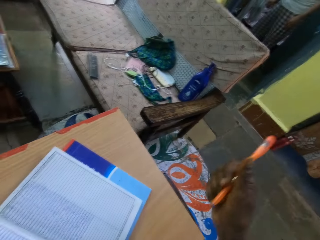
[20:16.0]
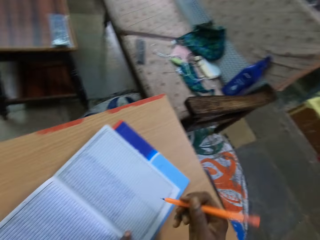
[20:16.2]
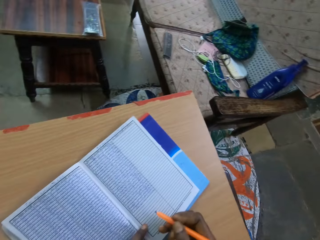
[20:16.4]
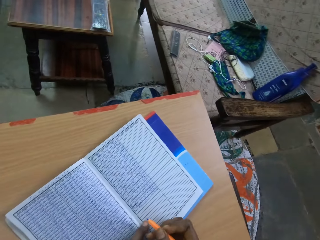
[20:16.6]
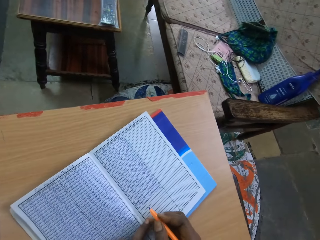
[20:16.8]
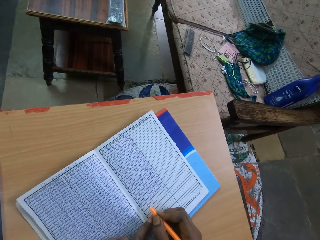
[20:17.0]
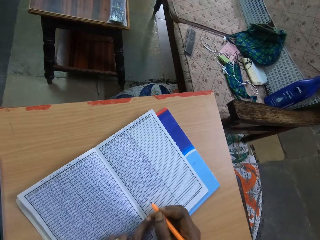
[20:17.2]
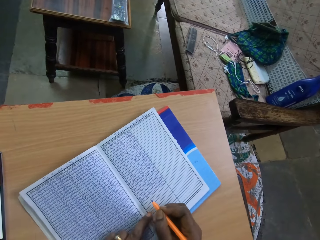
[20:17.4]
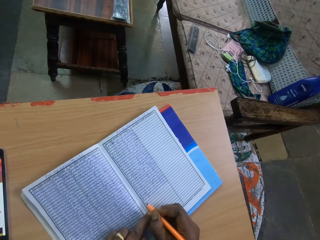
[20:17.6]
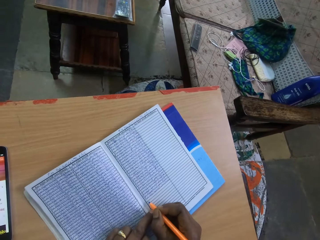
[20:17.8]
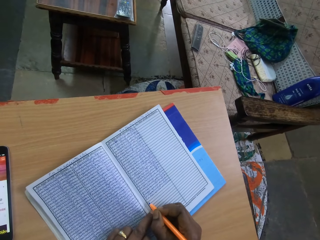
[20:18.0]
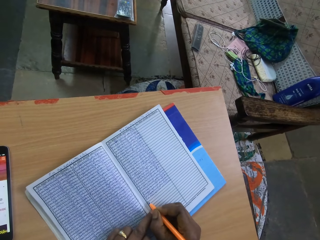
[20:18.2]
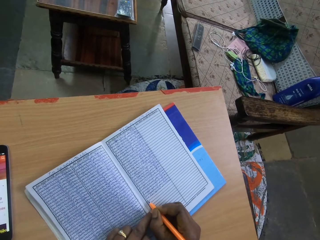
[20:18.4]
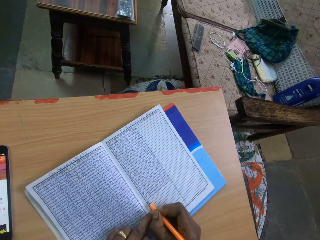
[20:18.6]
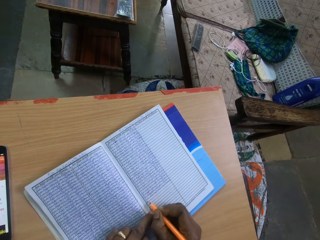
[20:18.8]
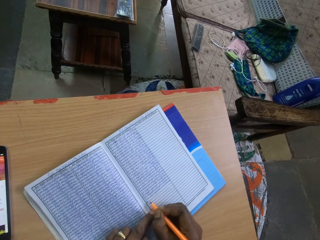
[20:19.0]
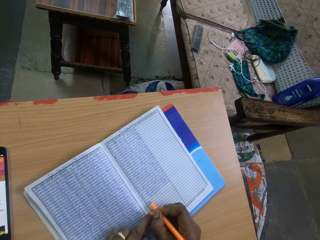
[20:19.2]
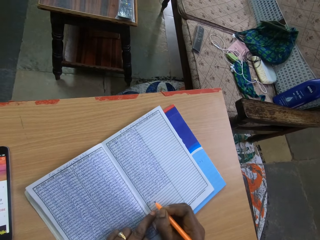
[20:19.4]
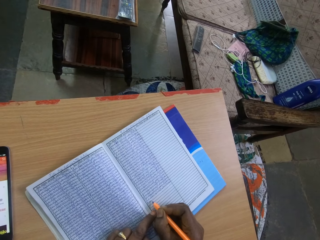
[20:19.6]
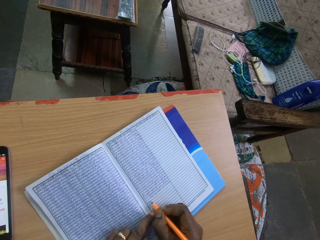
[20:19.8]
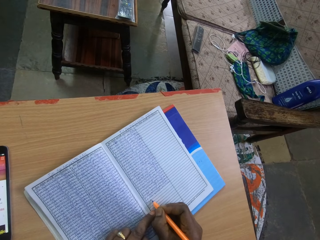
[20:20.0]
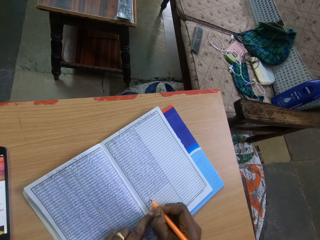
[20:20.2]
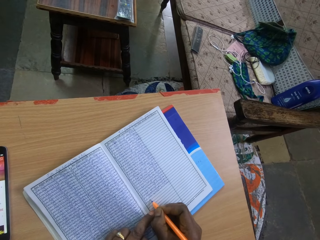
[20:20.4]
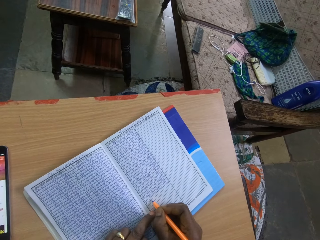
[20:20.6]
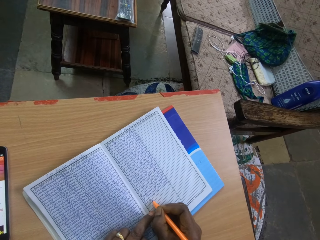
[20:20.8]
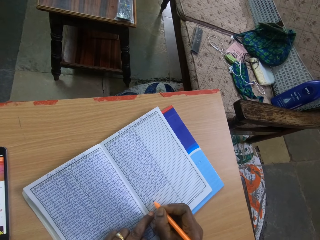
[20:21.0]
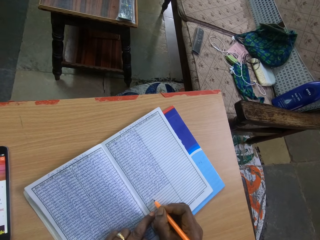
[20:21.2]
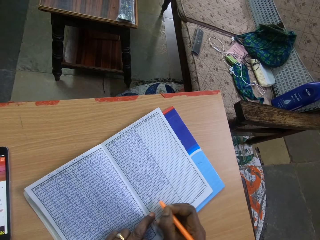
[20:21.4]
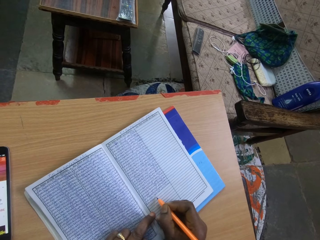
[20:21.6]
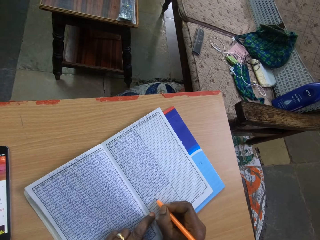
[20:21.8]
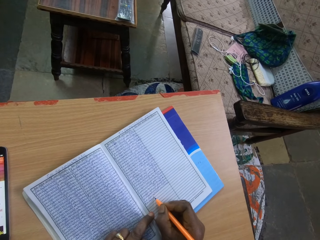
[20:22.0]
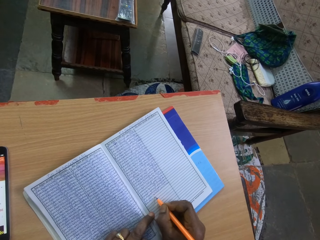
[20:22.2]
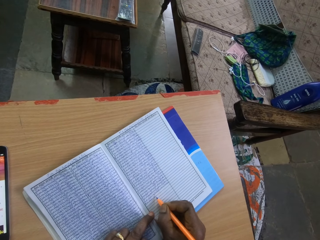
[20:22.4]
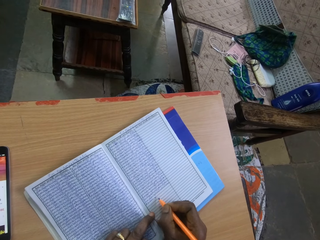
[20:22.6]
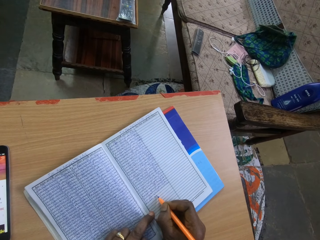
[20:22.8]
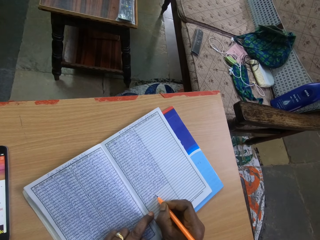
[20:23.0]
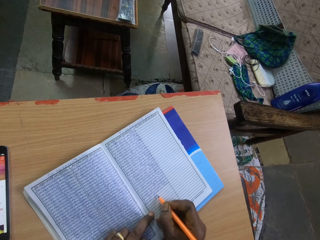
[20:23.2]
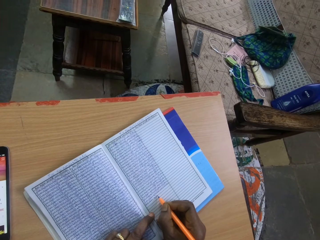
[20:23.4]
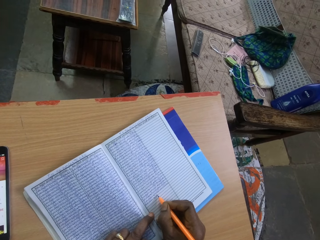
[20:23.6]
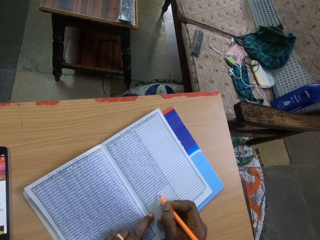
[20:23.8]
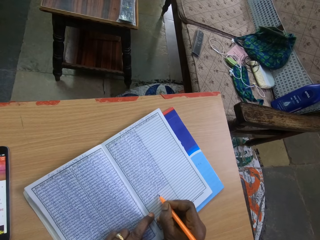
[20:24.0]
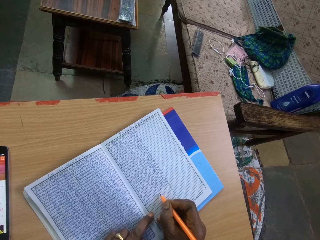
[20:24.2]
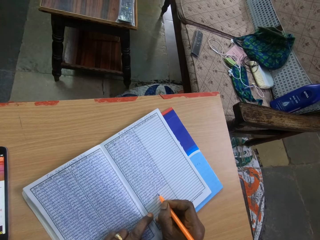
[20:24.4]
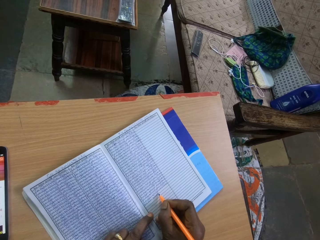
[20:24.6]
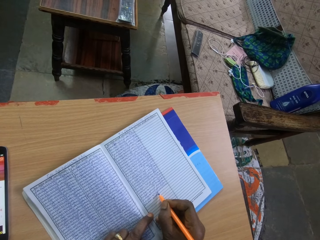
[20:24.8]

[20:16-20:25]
The camera wearer writes on a book.

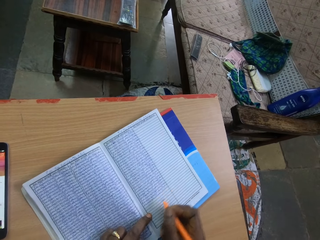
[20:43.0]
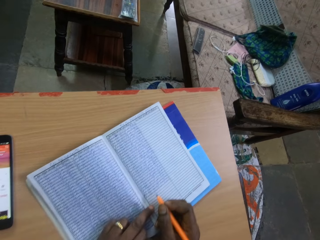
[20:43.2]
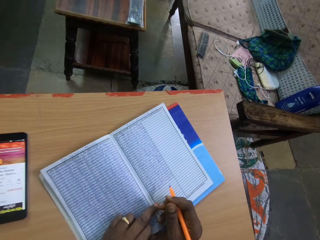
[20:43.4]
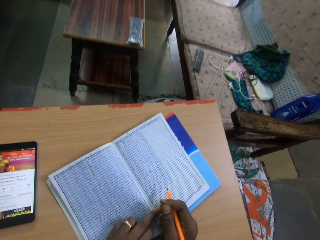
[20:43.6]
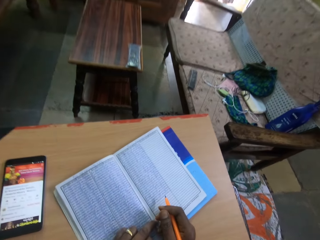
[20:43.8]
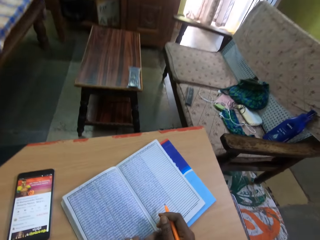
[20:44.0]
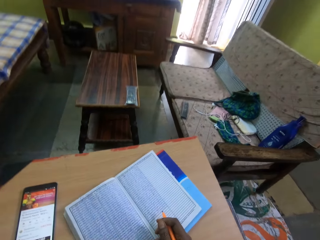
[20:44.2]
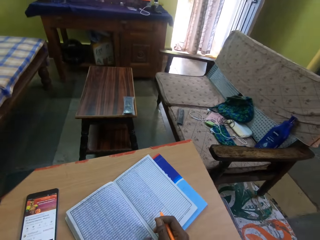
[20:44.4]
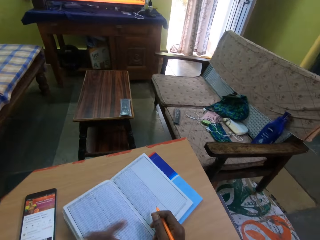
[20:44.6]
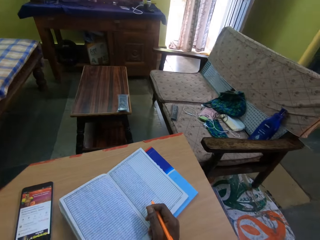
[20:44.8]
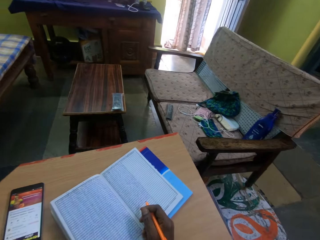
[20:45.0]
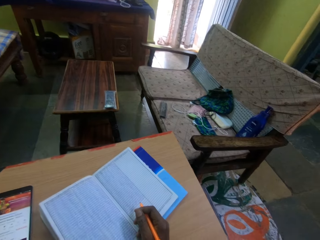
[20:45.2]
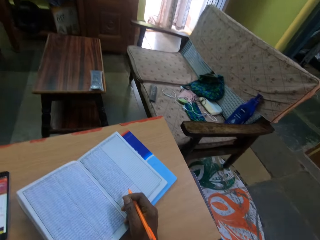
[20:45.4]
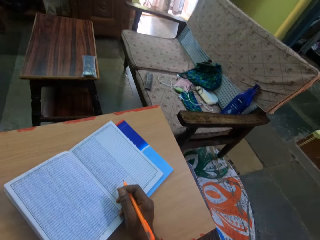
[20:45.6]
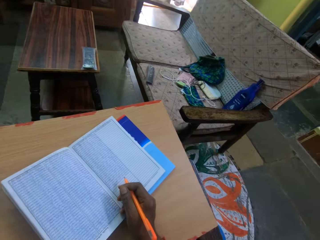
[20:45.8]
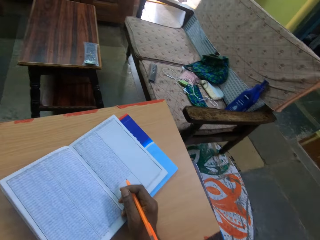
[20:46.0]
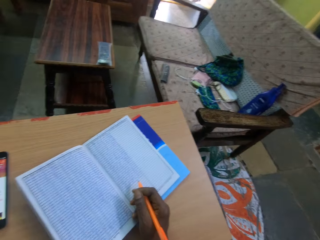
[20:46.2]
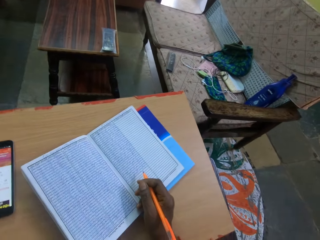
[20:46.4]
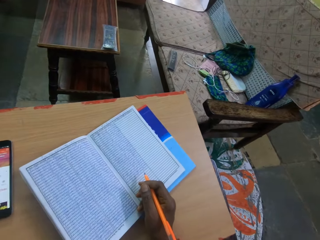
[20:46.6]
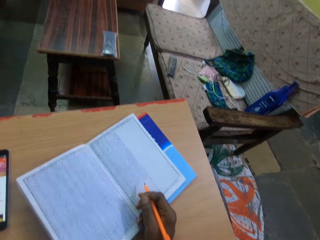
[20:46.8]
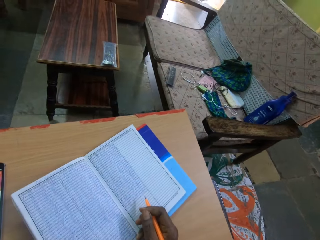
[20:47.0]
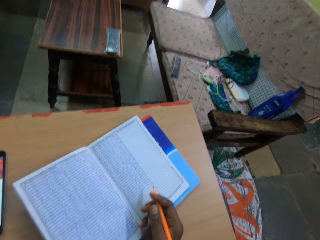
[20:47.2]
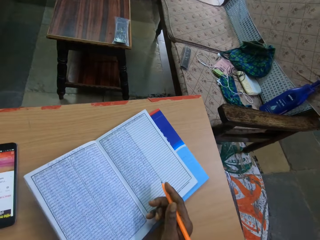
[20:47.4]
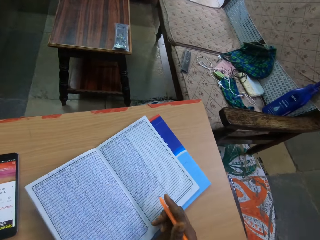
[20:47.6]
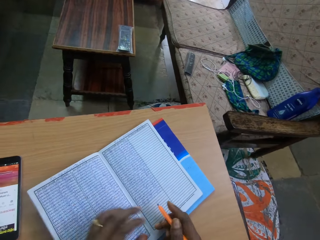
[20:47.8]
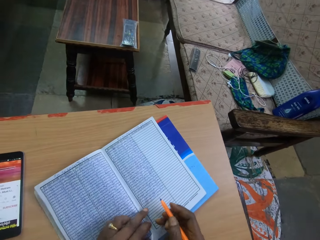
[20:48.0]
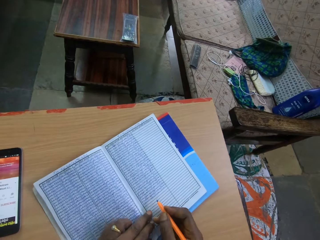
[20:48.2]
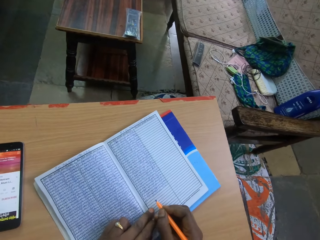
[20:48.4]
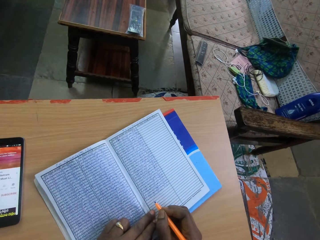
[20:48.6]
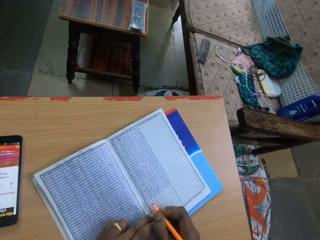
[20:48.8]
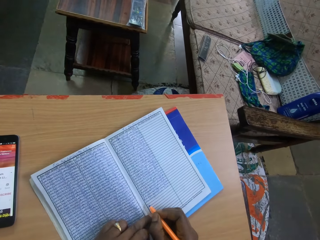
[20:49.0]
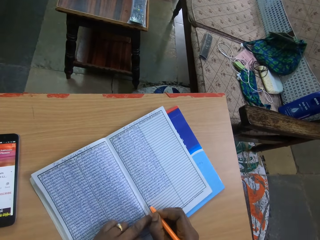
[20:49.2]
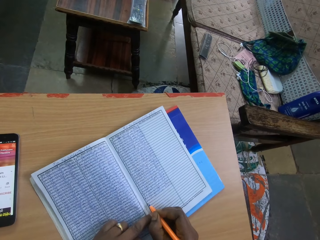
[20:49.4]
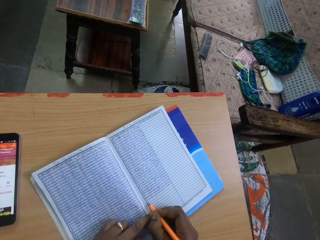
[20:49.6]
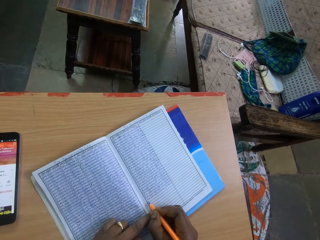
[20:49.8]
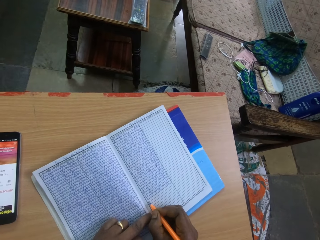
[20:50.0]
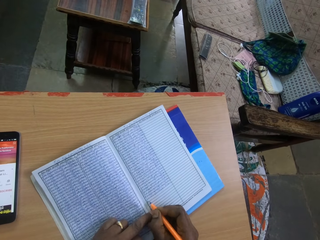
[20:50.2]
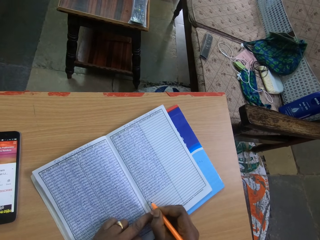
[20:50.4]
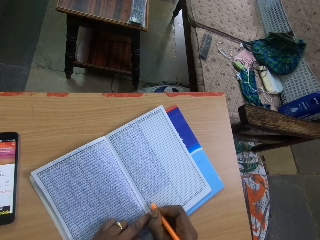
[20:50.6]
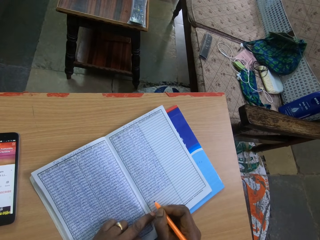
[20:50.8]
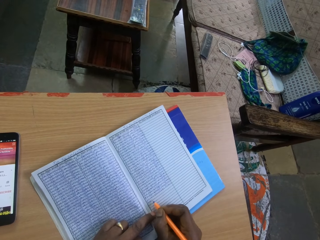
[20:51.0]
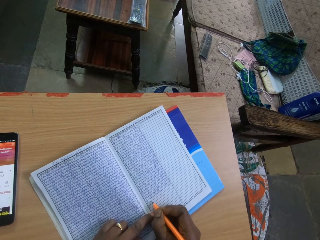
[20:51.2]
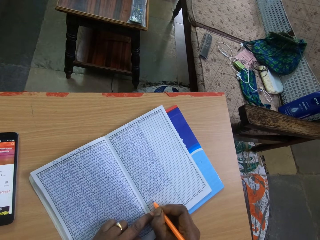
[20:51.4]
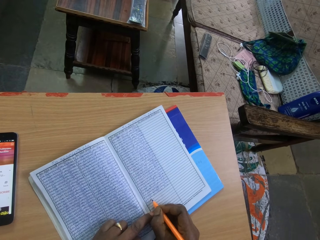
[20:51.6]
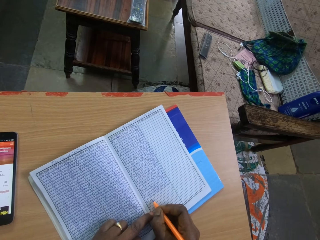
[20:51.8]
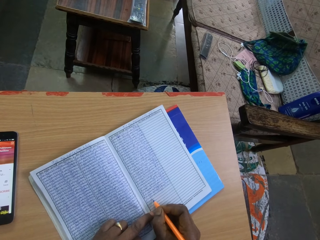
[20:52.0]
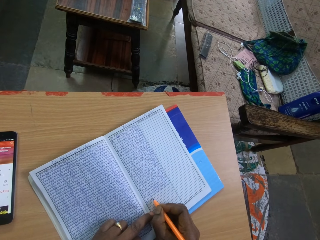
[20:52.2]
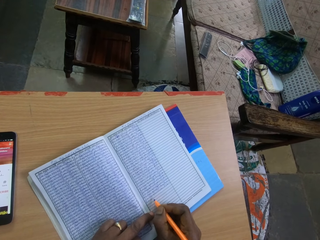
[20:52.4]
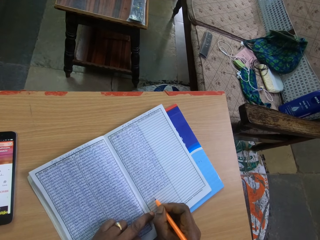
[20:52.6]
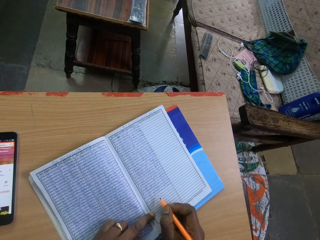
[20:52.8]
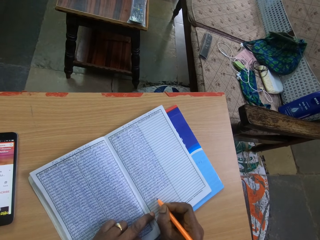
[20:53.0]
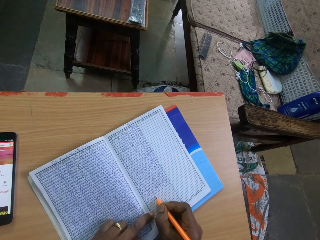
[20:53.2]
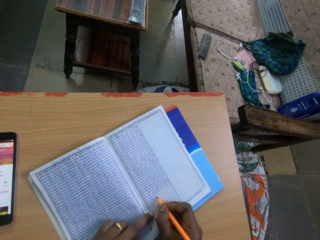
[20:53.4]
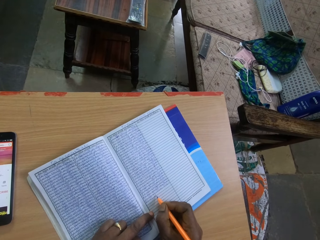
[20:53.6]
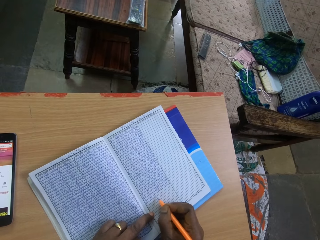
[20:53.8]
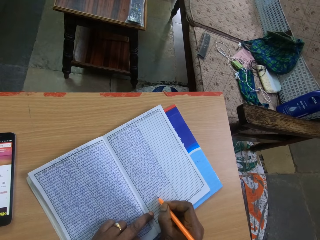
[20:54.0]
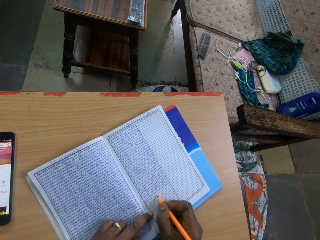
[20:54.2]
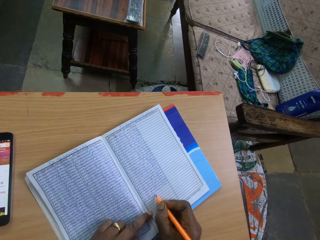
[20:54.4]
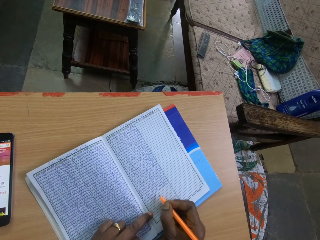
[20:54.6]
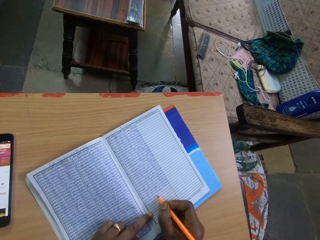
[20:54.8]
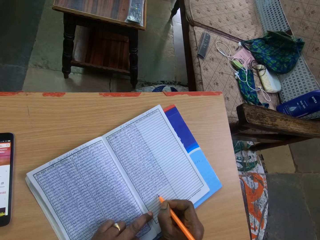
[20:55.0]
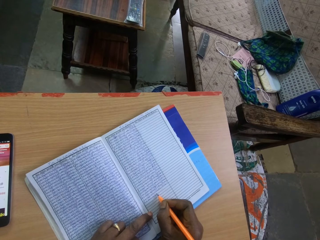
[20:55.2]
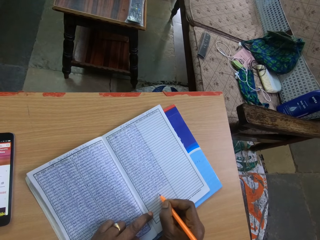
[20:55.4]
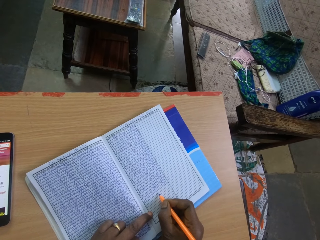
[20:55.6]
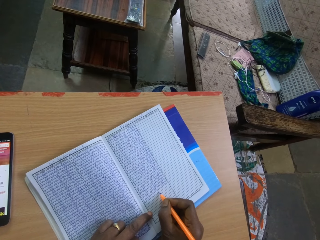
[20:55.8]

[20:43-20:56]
The camera wearer raises his head. He writes on the book on the table with the pen in his right hand.
